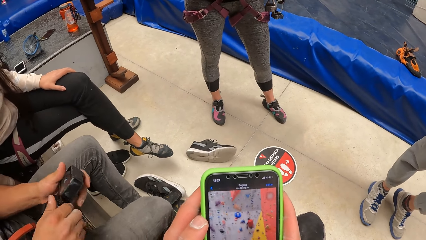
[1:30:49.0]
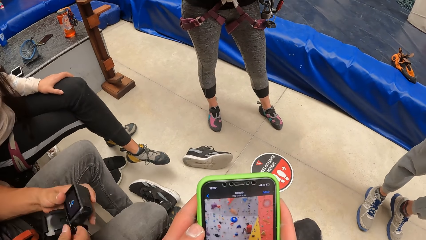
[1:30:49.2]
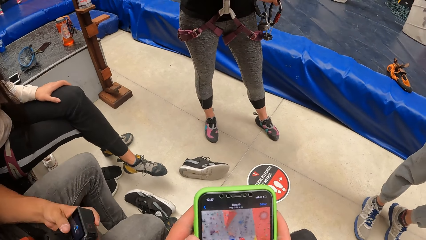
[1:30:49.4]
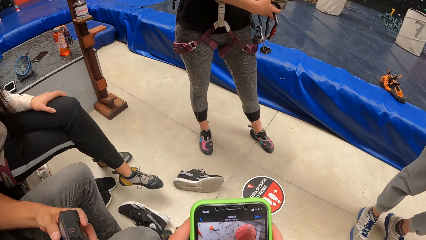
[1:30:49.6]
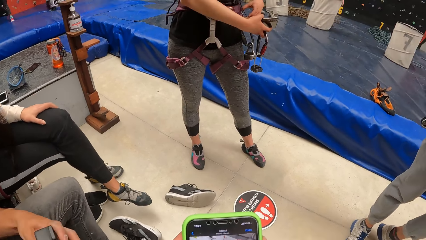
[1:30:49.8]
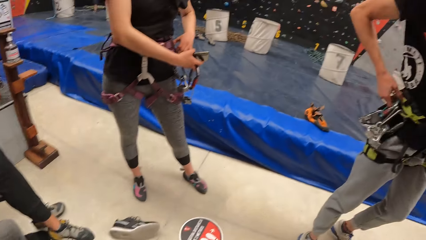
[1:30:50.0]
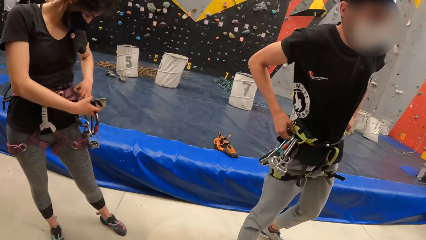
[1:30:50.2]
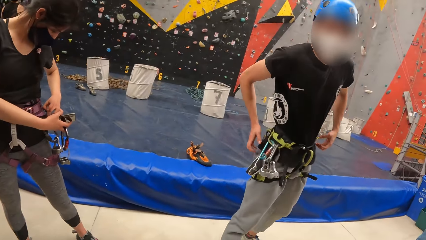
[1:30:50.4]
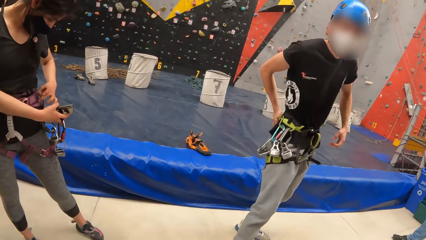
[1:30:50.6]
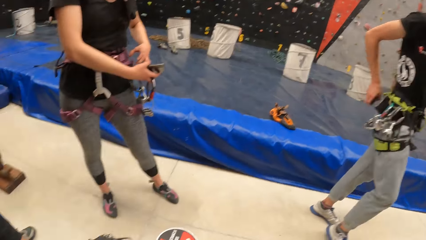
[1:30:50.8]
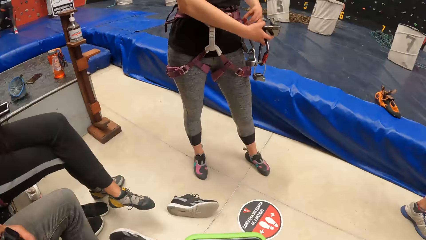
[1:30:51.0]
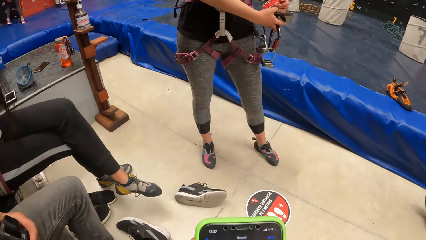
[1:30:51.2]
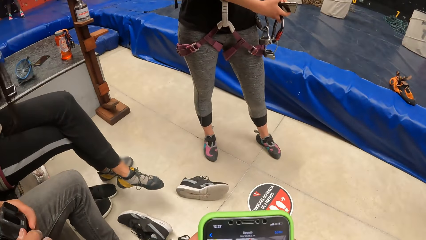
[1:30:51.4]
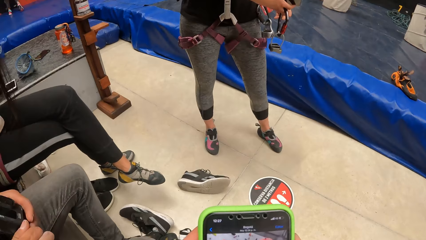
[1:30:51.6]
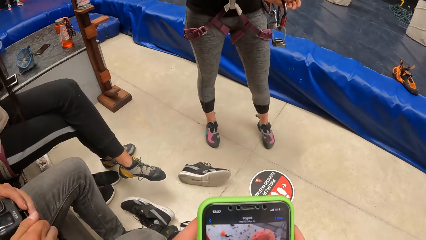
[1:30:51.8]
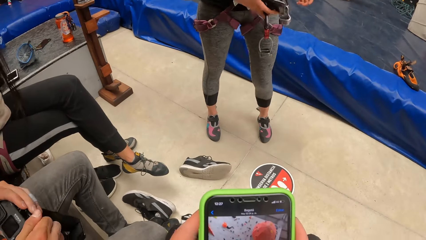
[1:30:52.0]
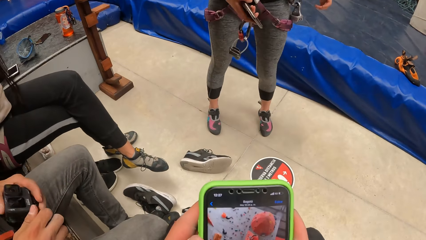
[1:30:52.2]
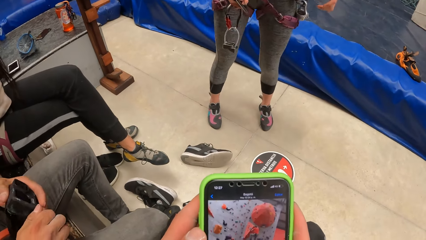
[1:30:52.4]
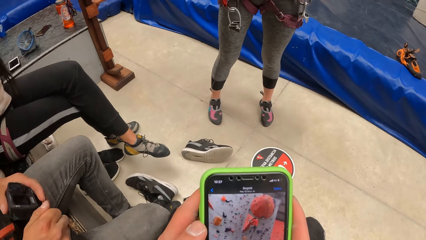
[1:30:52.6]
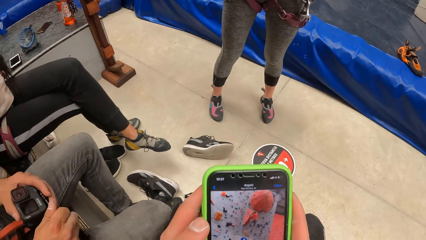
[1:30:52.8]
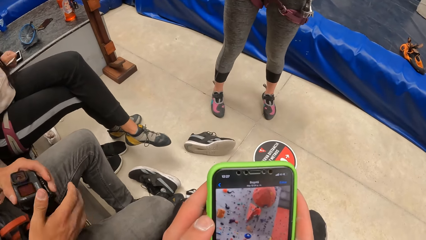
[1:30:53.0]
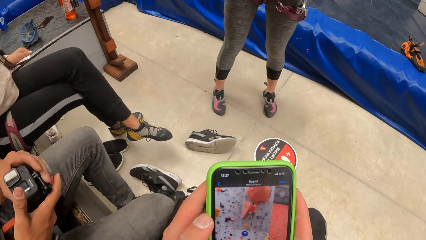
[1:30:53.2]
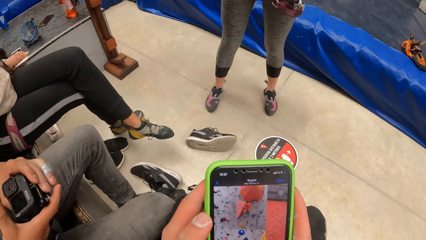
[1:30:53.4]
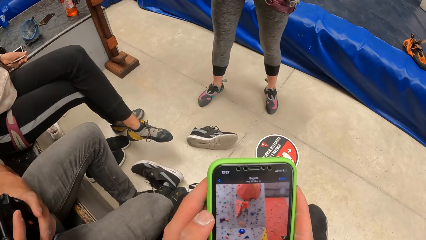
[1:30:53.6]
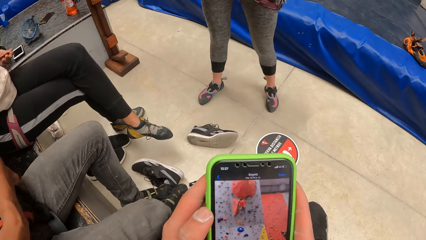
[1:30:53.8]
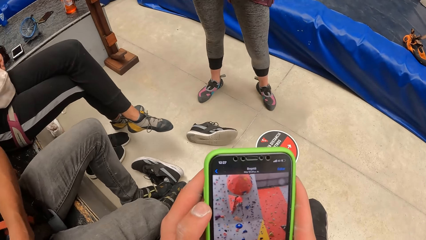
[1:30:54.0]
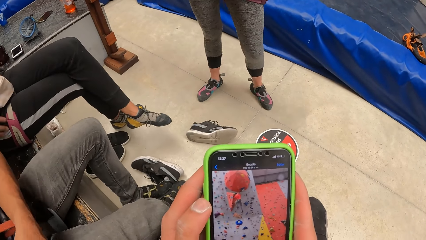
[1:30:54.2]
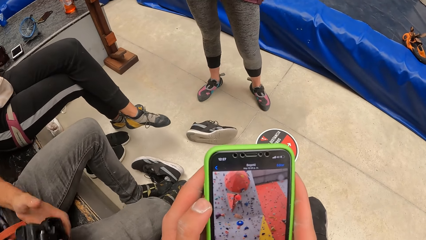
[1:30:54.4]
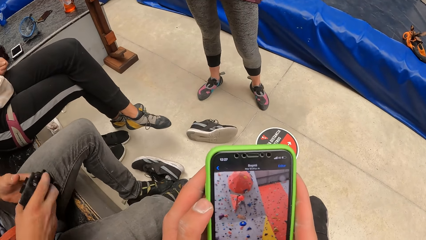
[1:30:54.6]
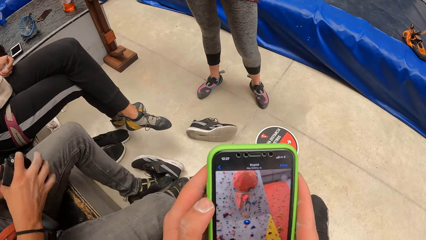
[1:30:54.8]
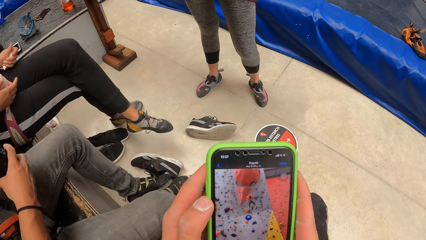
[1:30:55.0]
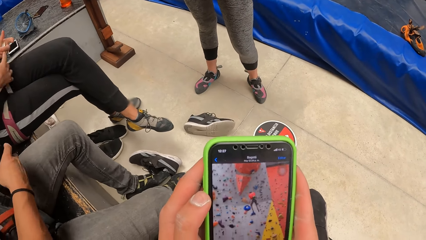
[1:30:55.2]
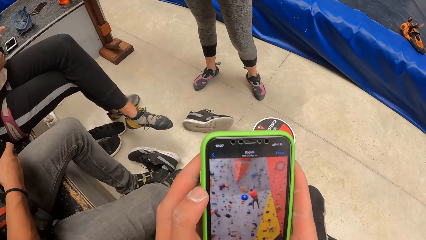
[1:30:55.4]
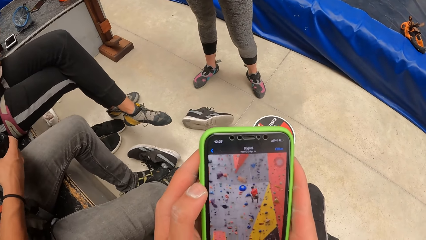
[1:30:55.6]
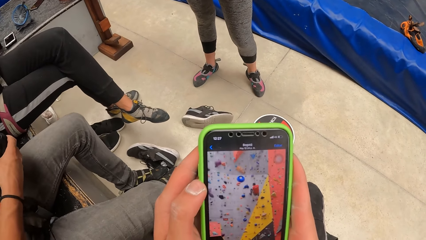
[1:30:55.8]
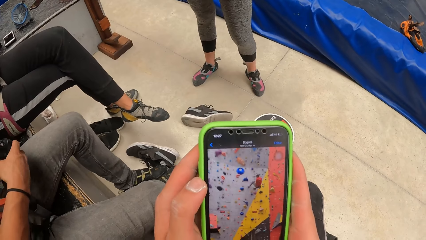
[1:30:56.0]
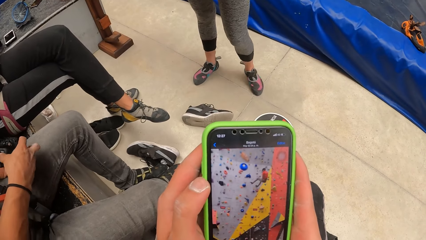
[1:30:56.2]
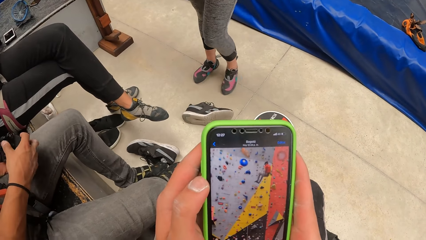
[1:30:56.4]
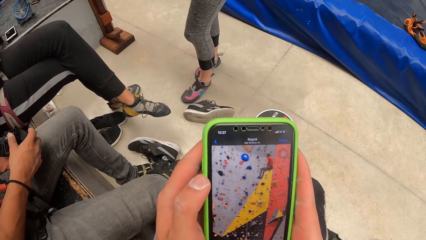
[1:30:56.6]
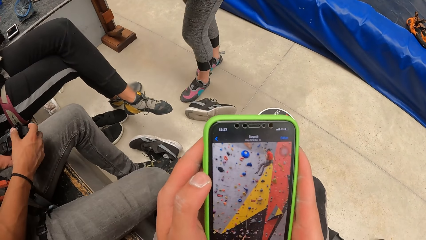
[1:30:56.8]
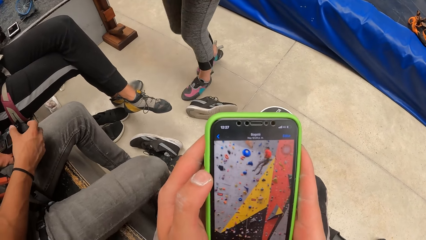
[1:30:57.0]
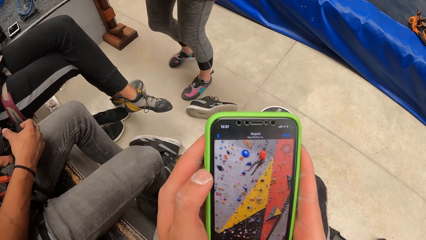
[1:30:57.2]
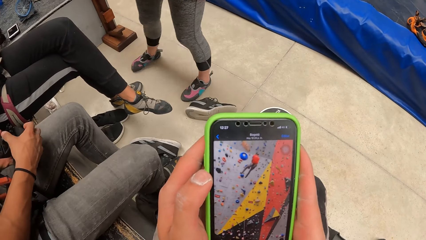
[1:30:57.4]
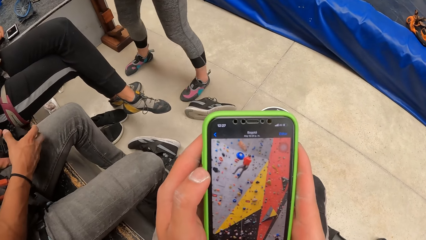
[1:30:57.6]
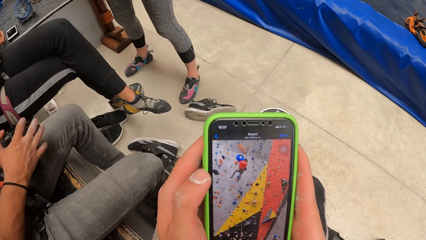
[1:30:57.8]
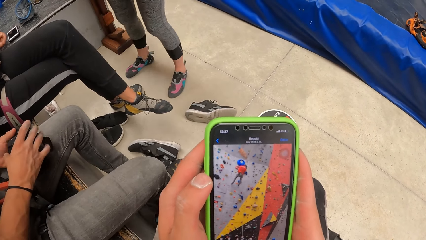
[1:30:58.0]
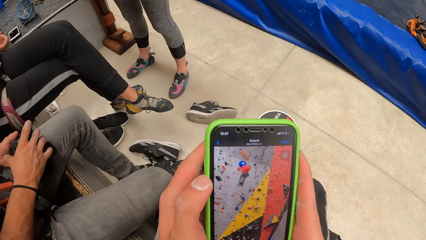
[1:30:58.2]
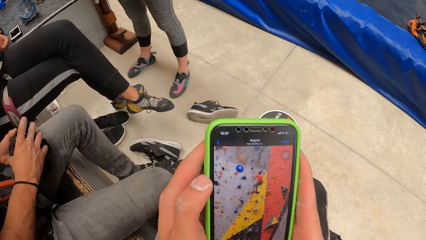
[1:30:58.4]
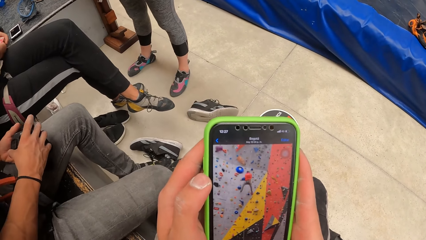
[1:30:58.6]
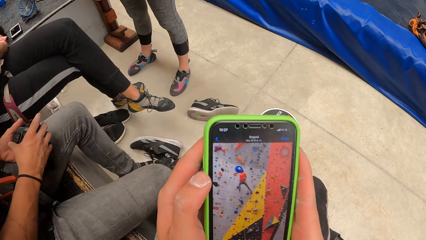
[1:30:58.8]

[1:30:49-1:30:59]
The camera wearer looks at a person. They operate the phone.

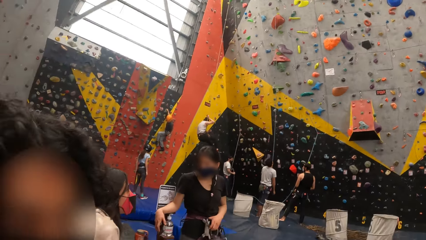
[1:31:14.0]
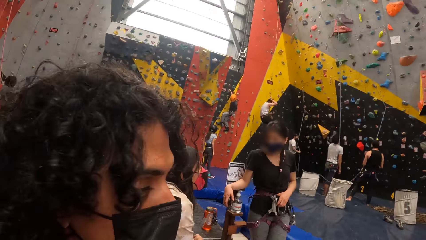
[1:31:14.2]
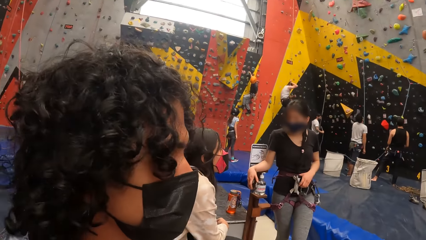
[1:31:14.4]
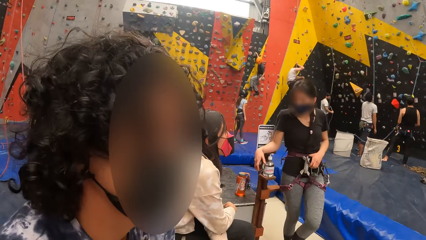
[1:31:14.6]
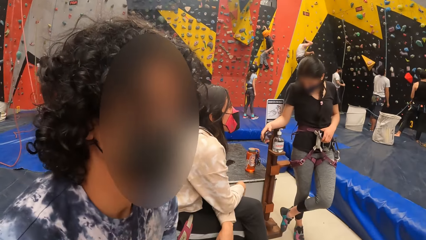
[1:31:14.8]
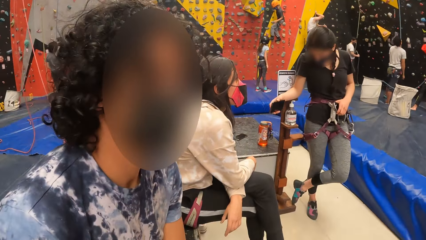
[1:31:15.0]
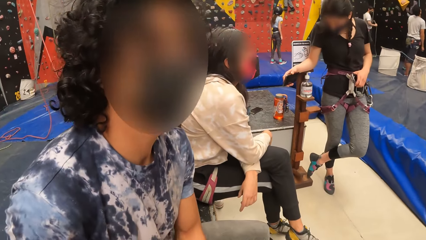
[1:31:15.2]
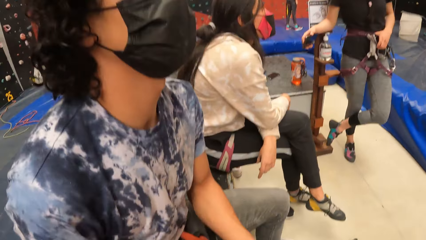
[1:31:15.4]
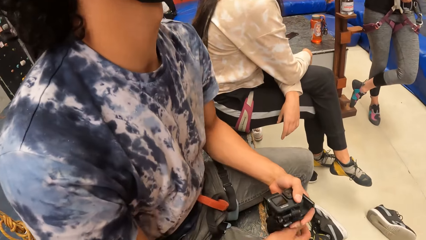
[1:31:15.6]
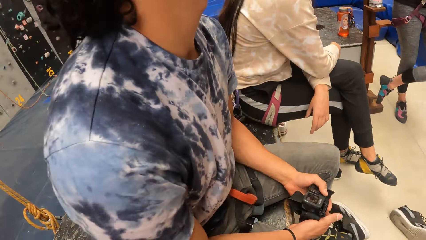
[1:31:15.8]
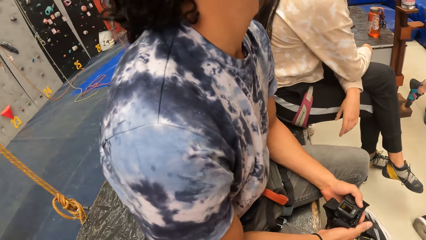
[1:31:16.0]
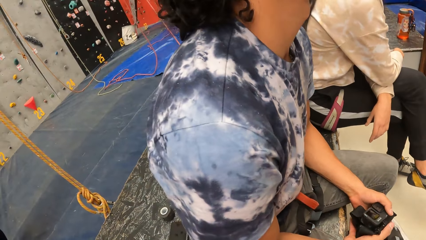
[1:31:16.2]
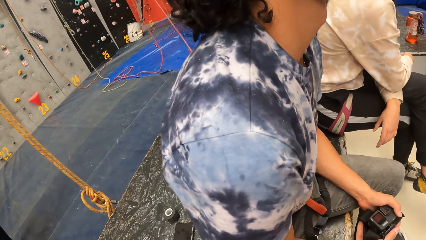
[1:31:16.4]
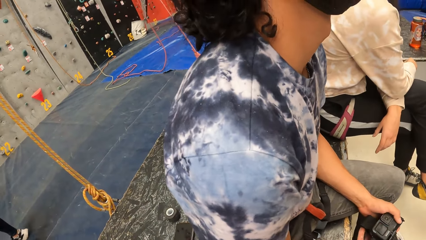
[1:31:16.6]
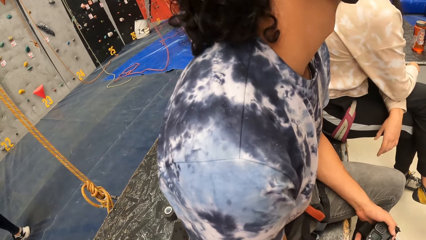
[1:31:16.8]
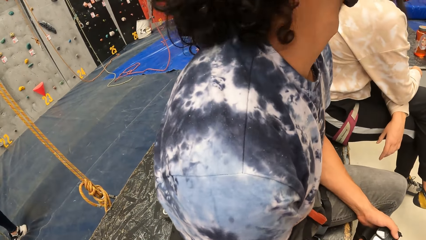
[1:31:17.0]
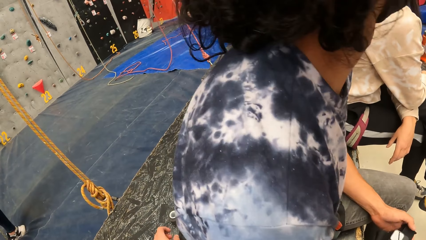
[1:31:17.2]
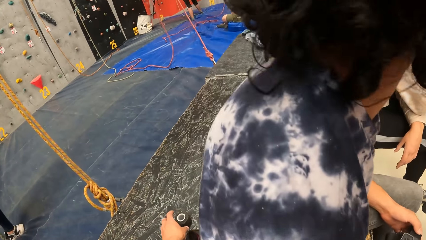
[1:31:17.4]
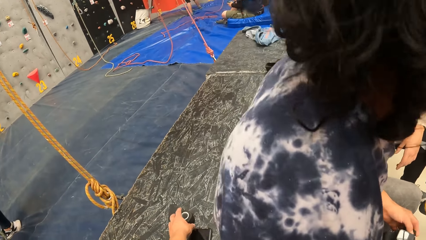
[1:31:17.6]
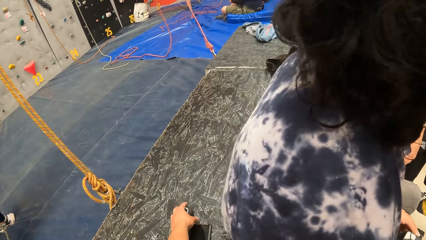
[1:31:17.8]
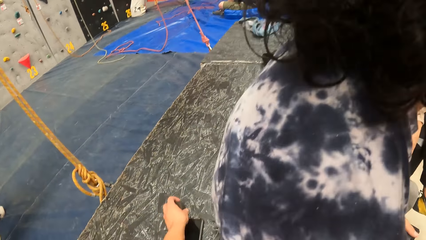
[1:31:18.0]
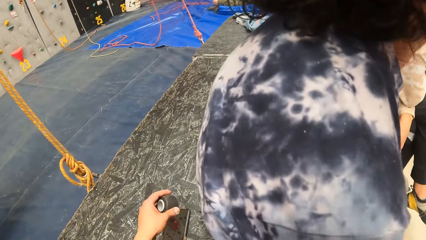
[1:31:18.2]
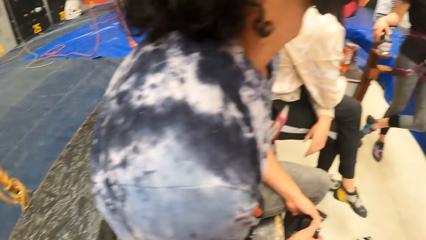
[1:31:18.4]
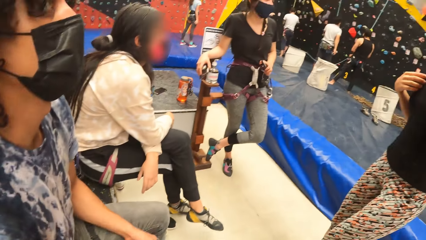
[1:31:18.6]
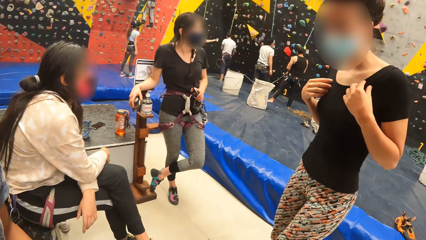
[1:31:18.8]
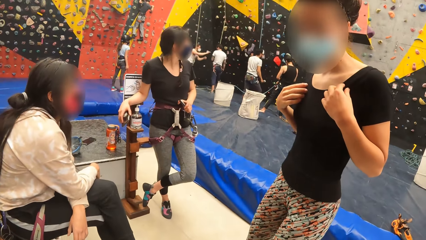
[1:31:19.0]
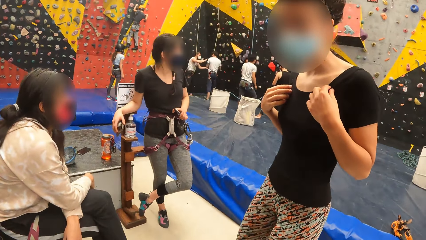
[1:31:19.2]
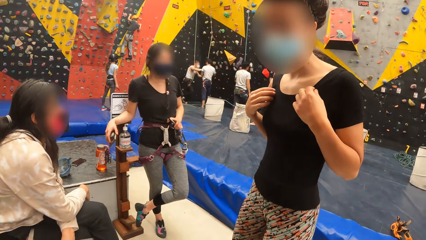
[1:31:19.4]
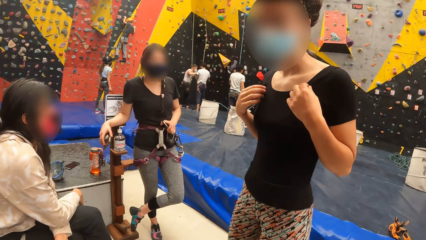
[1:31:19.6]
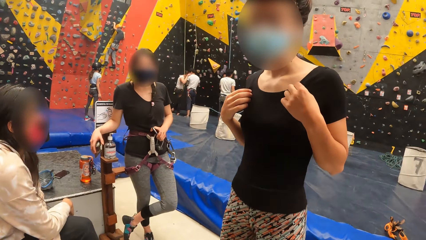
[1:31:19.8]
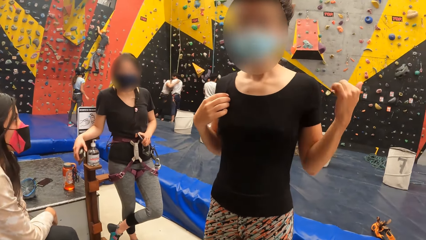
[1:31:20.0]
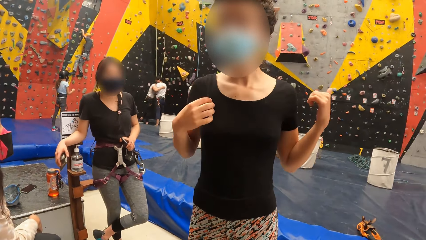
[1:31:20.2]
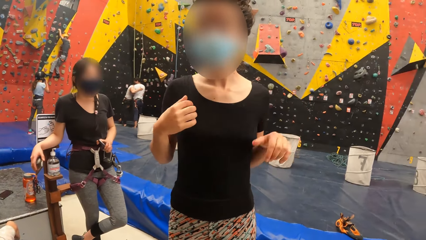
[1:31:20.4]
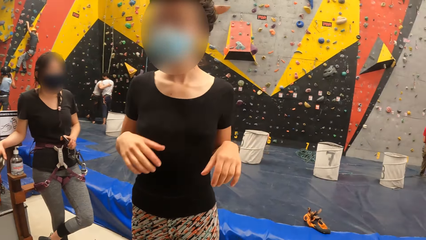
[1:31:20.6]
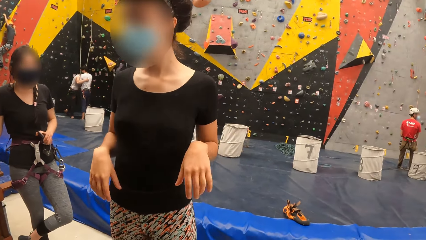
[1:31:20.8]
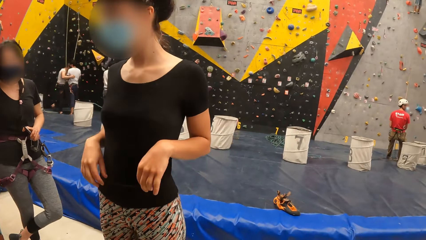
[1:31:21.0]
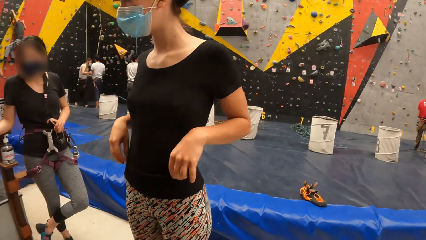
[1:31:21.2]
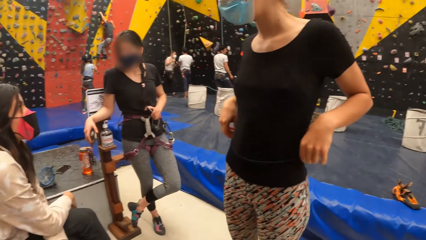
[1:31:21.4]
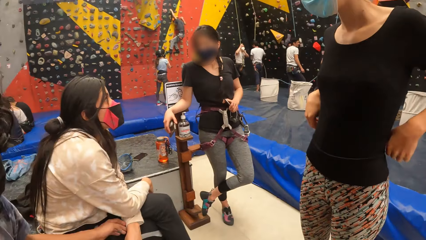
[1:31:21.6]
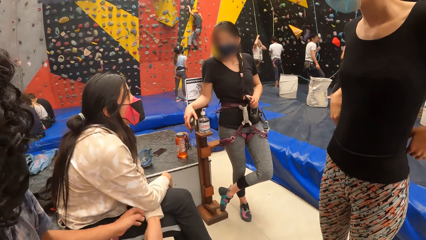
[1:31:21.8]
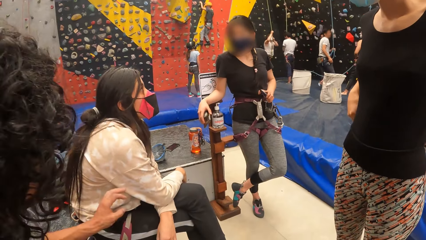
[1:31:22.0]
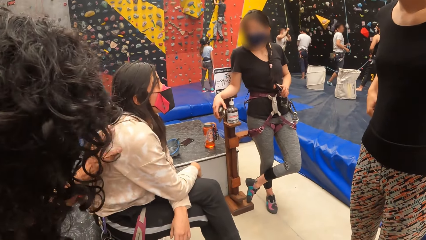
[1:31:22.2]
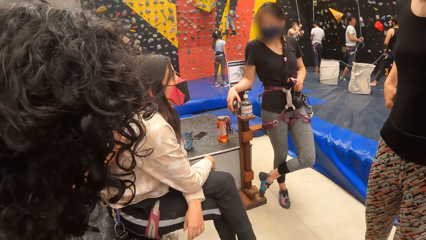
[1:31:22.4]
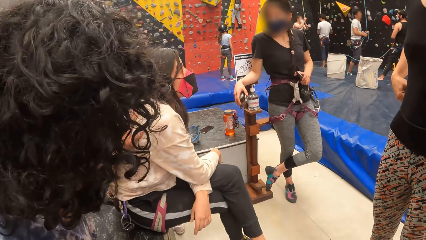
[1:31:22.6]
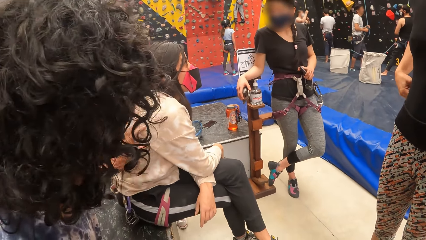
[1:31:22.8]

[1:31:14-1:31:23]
The camera wearer looks around. They pick up a sellotape. They look at a person. They interact with the person.
